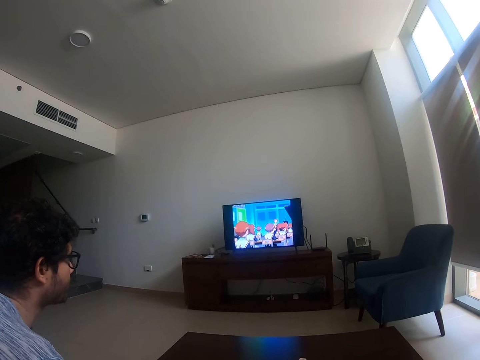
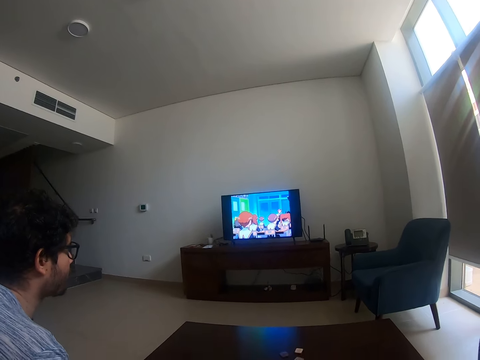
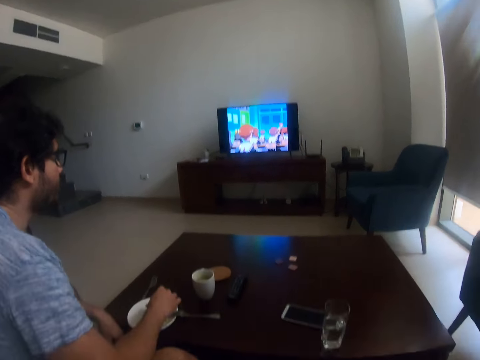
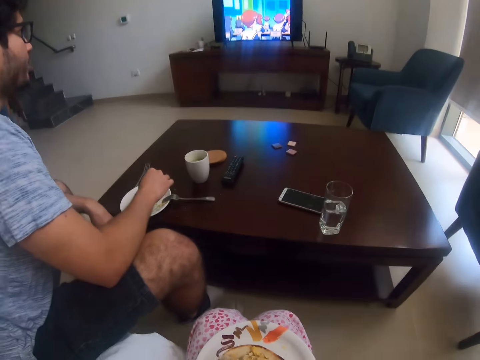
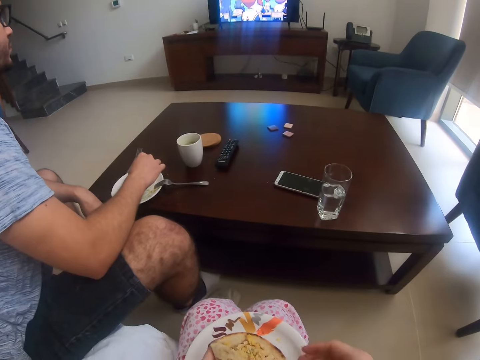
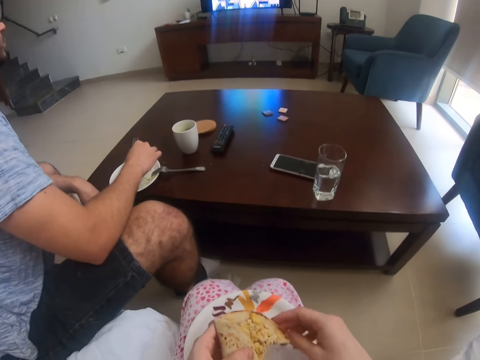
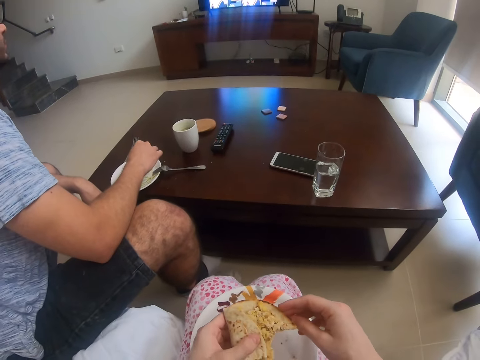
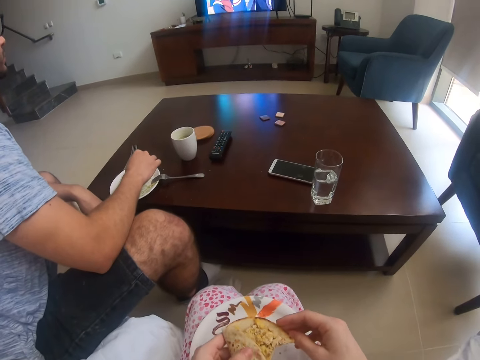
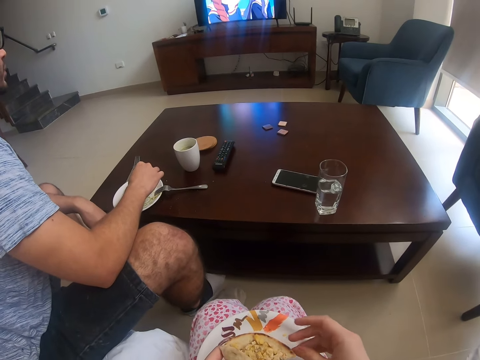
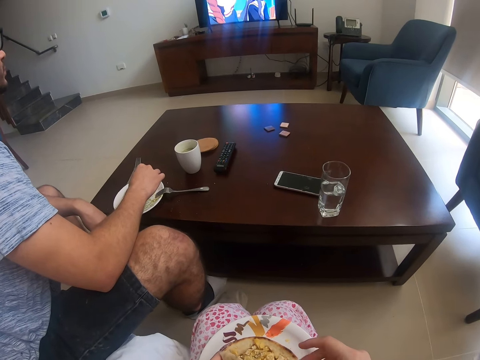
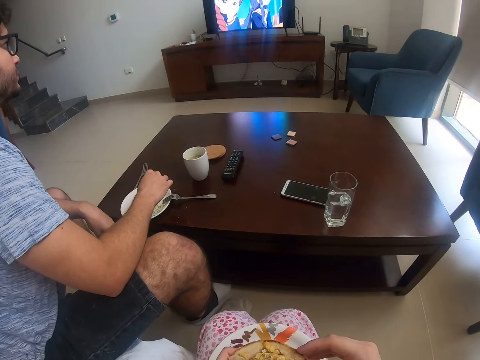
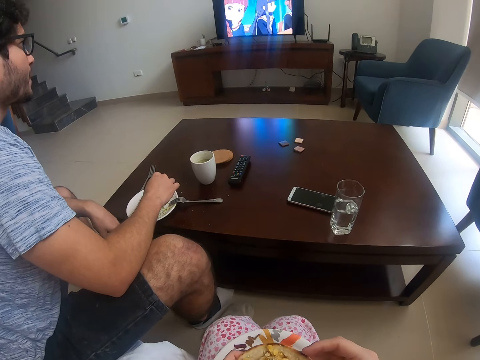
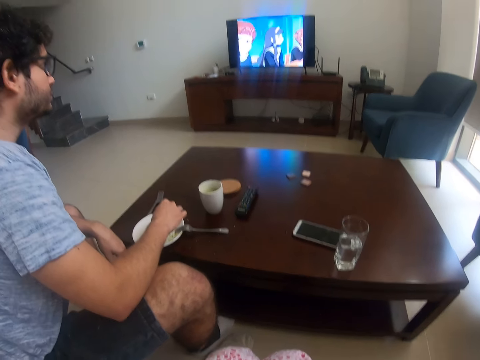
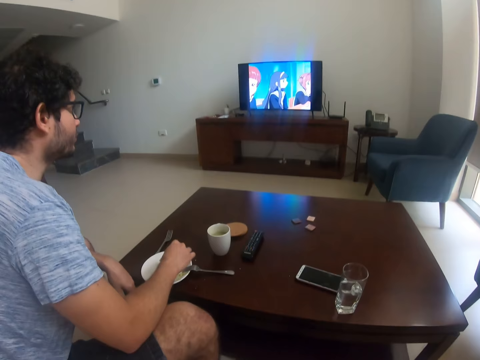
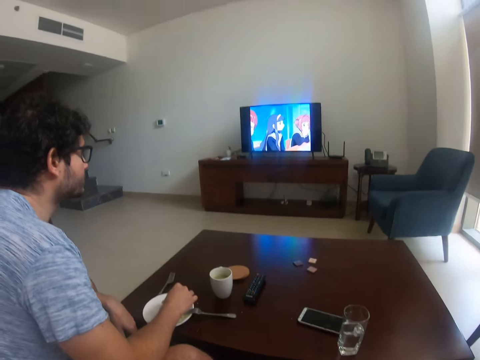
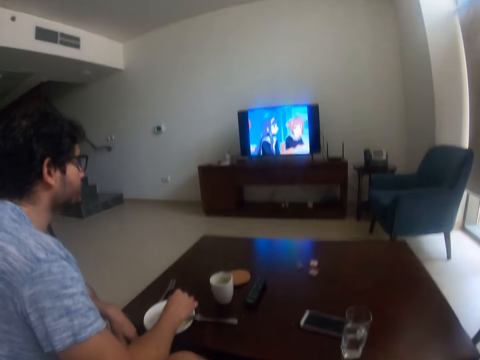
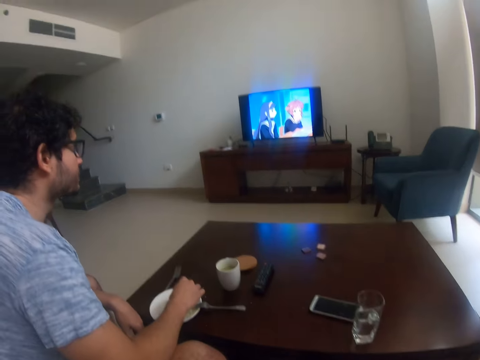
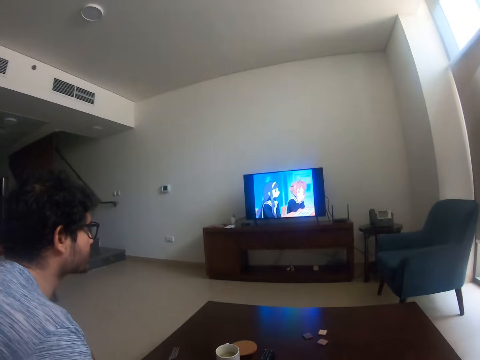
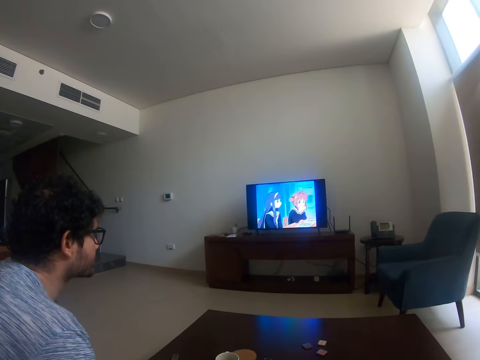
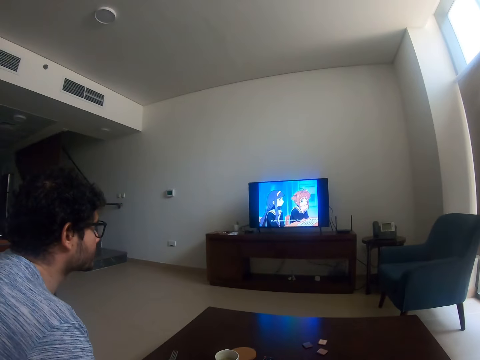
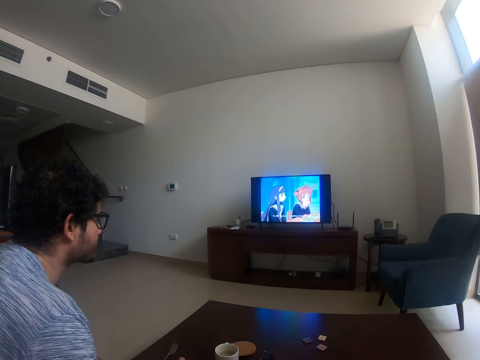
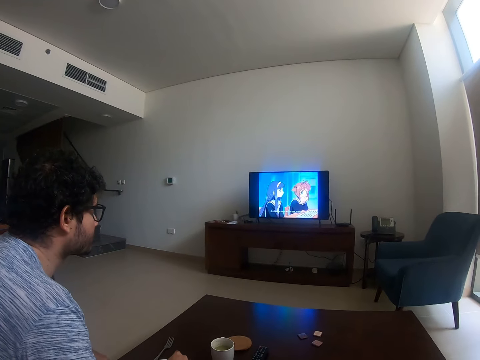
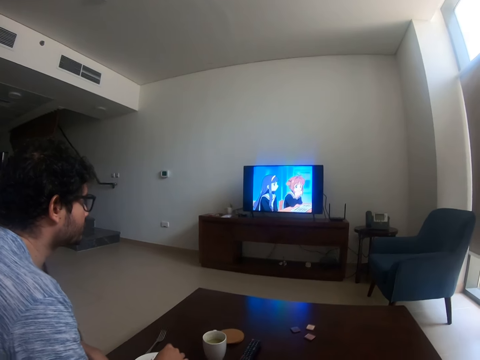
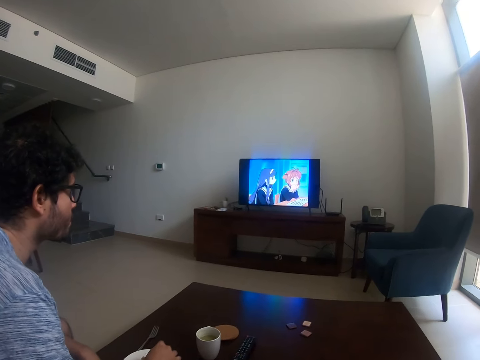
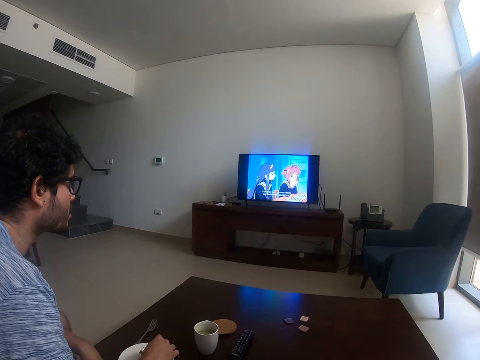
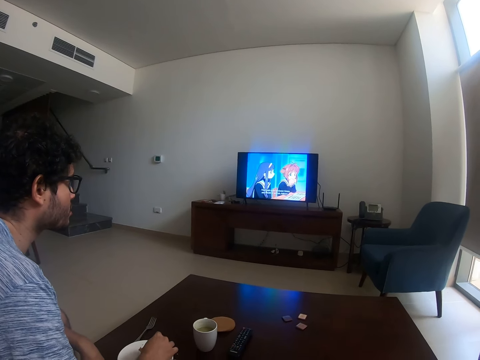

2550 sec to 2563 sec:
The camera wearer holds a tortilla. They hold a plate of food.

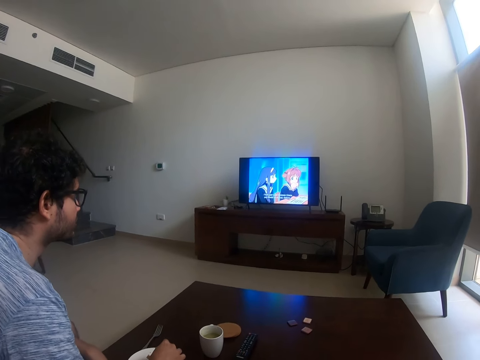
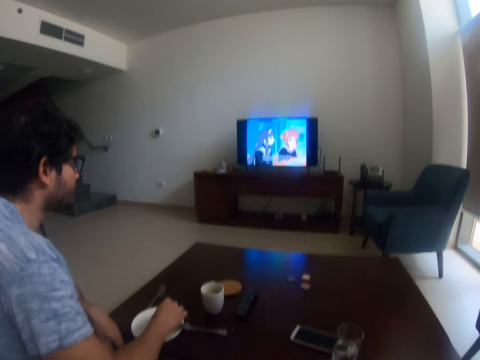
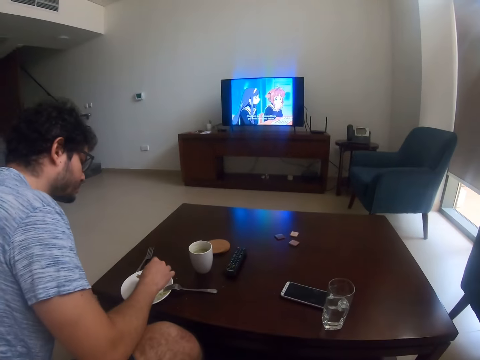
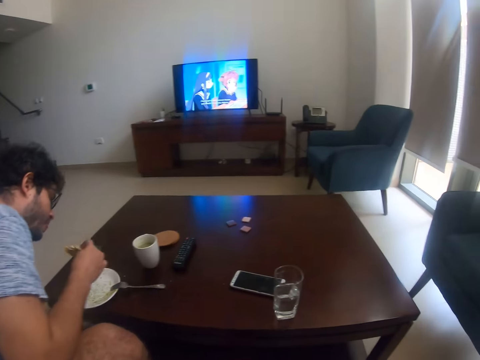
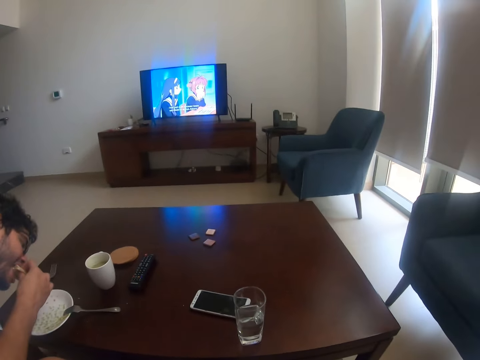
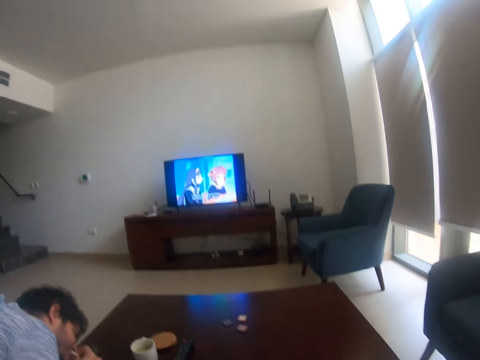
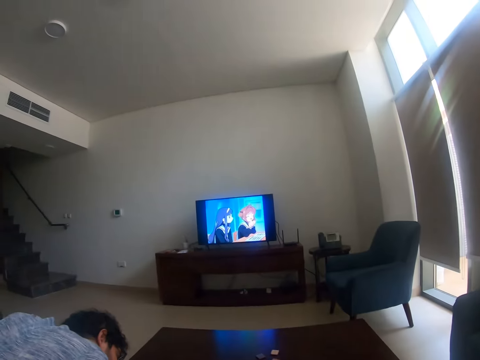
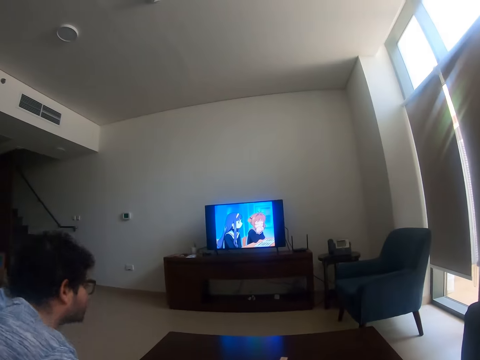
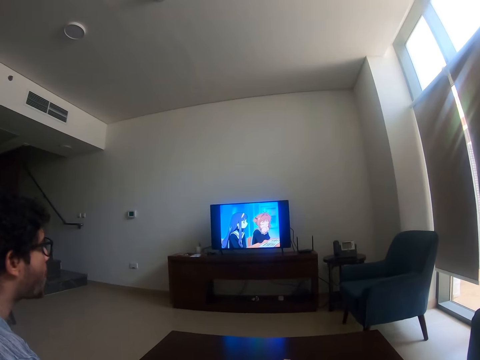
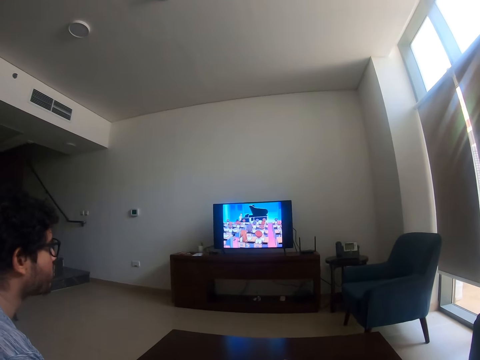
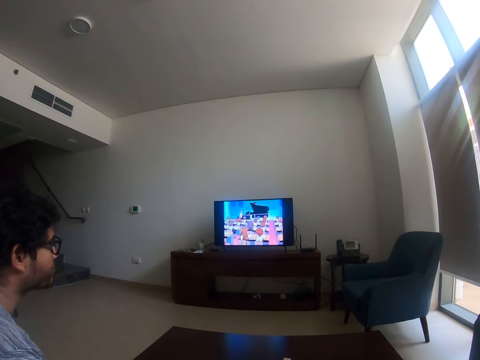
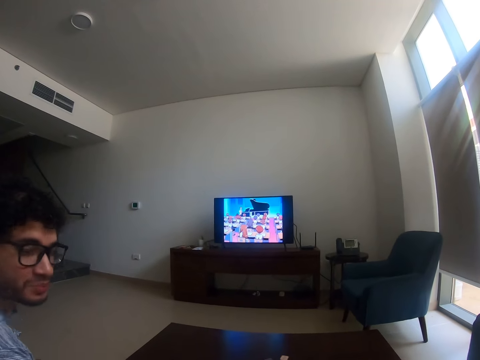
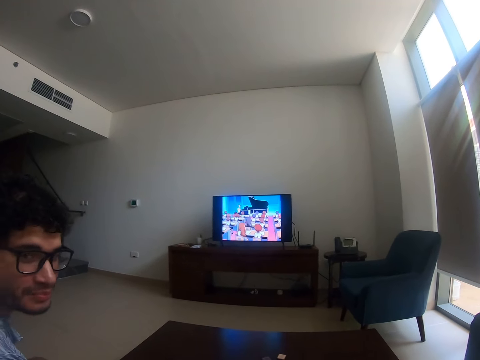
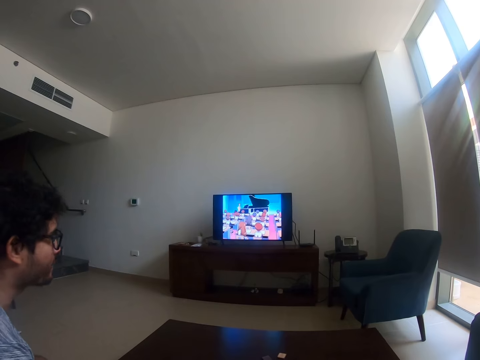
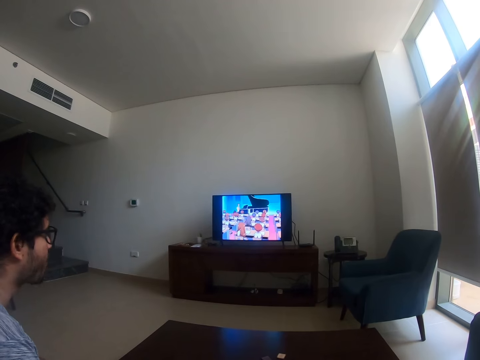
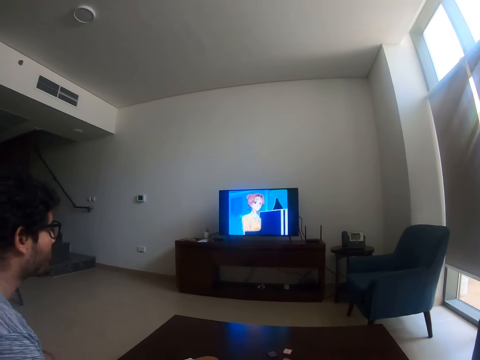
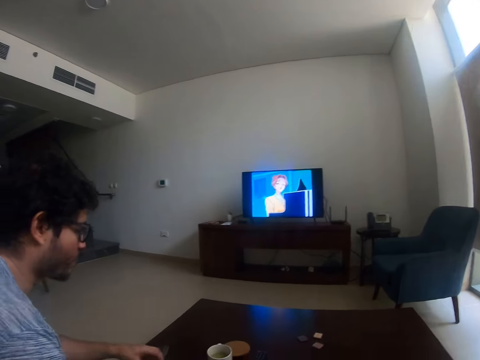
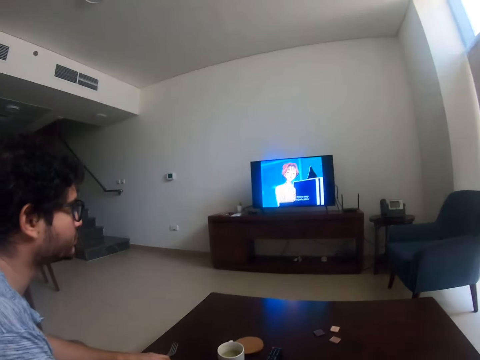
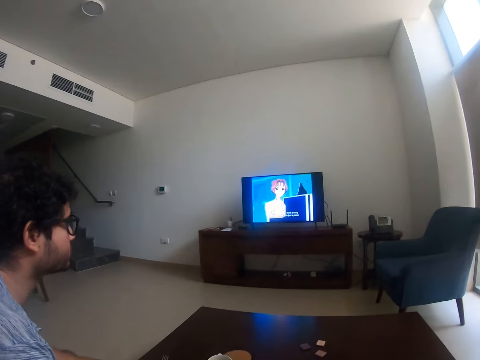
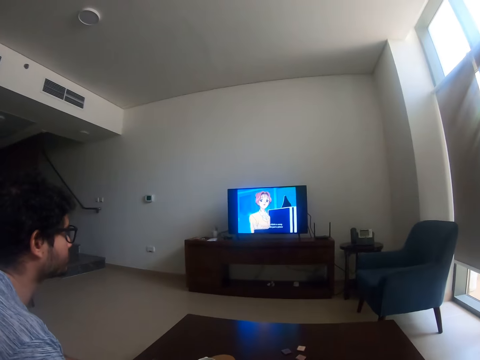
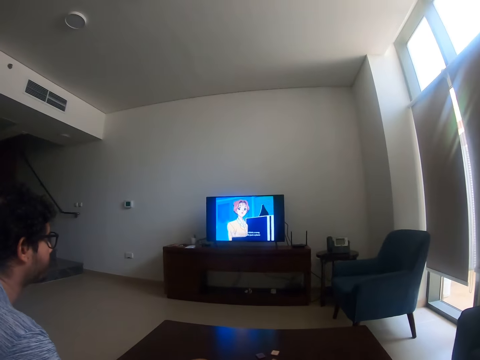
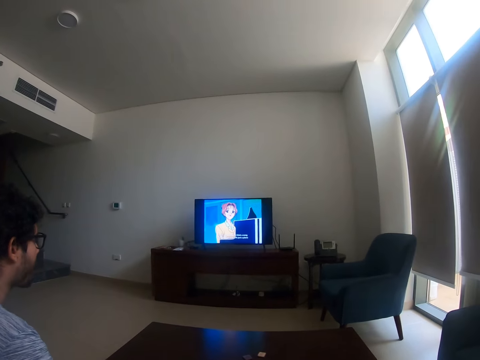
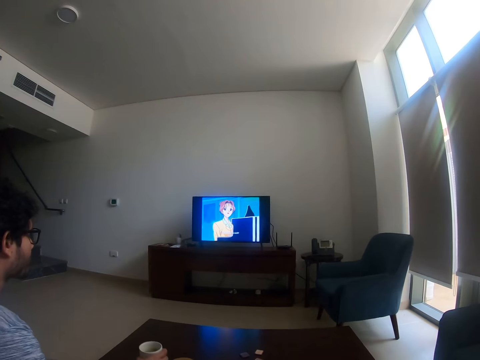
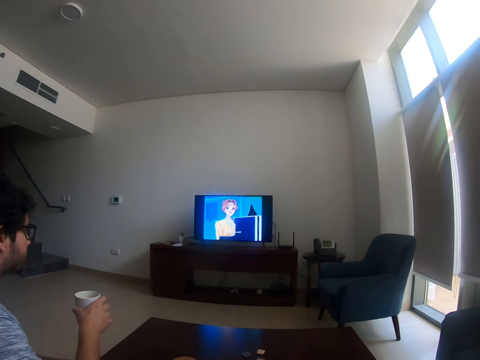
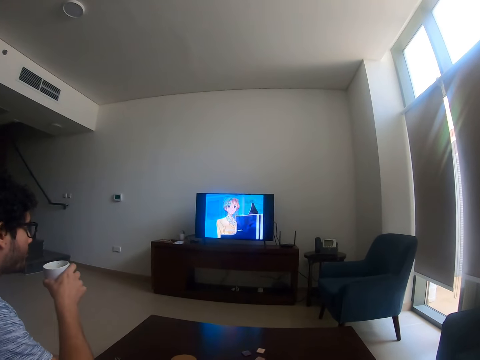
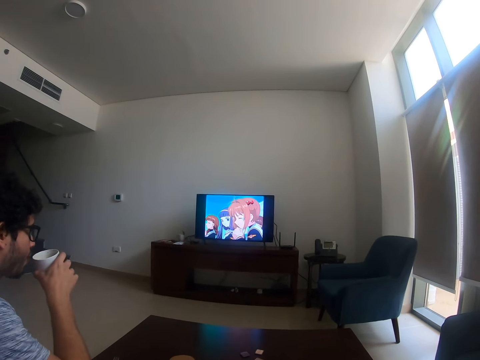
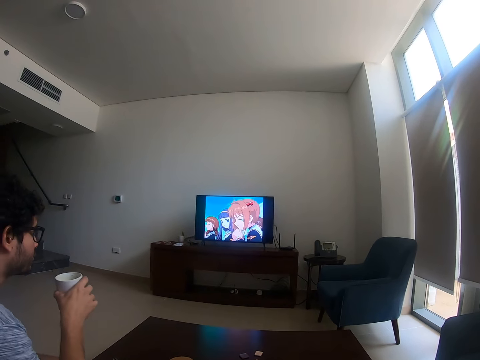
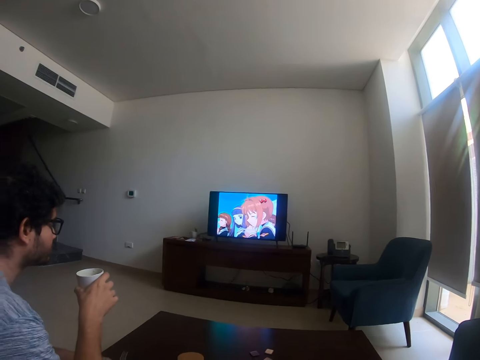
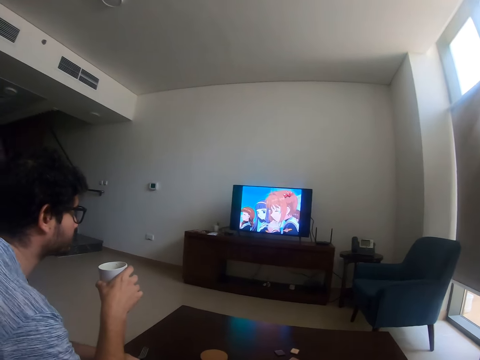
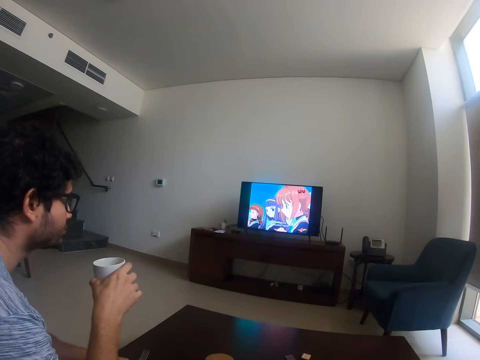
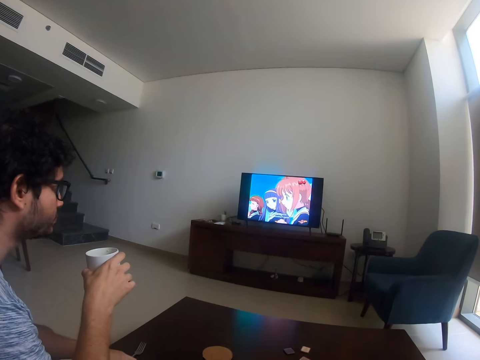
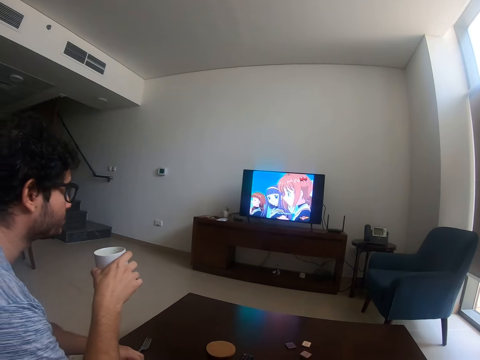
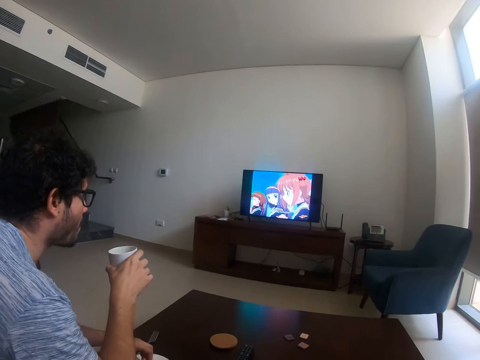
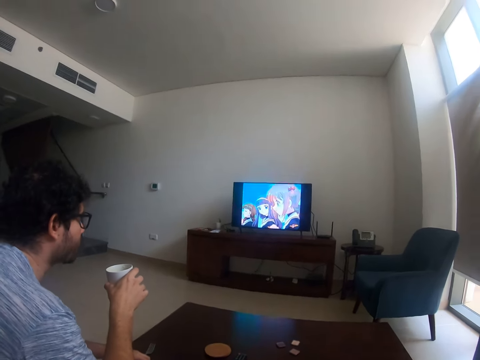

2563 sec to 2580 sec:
A man eats something. He turns. He turns again. He lifts a cup.
